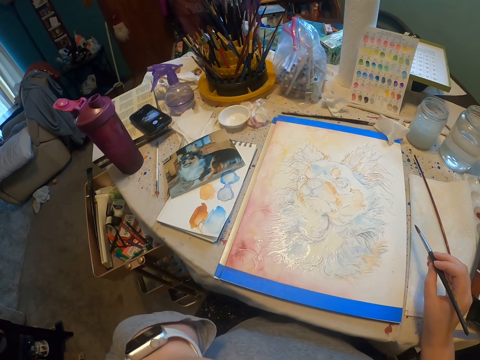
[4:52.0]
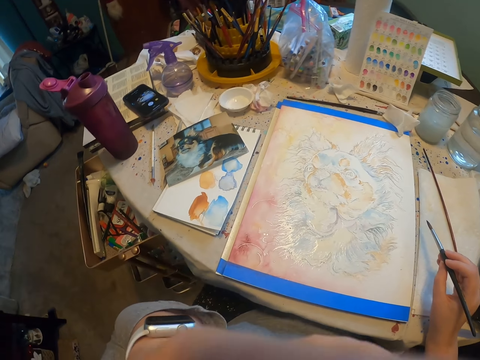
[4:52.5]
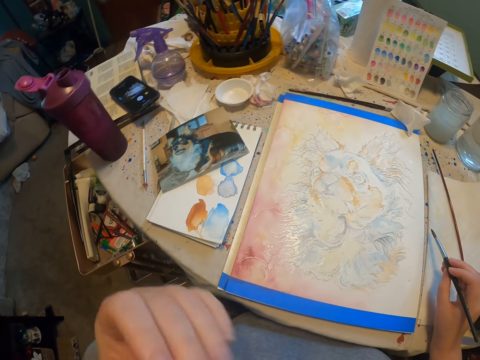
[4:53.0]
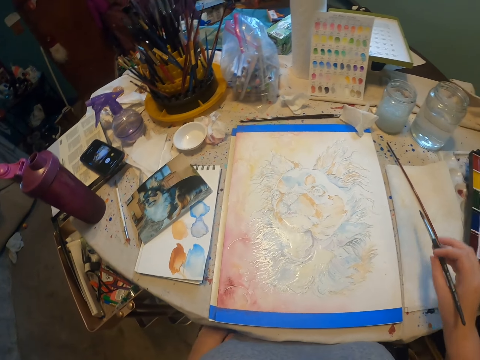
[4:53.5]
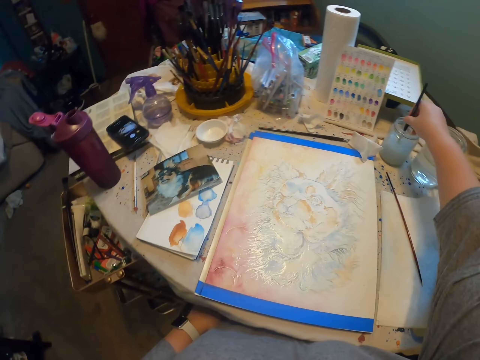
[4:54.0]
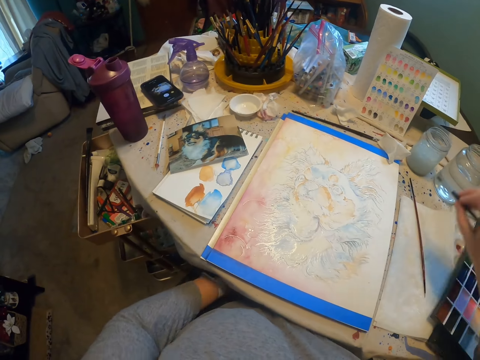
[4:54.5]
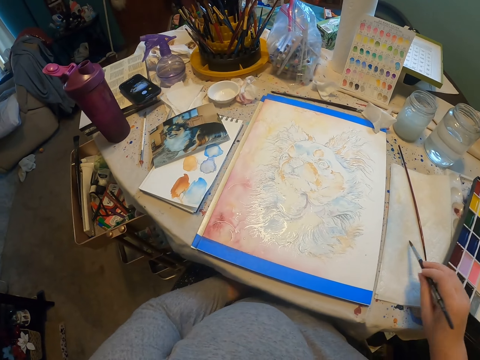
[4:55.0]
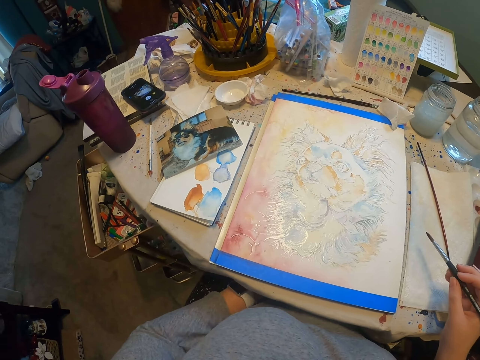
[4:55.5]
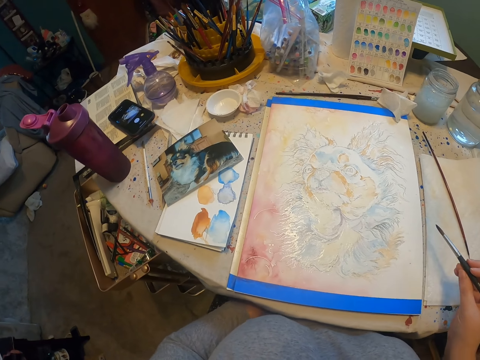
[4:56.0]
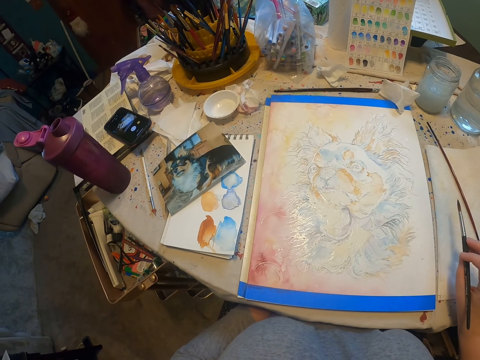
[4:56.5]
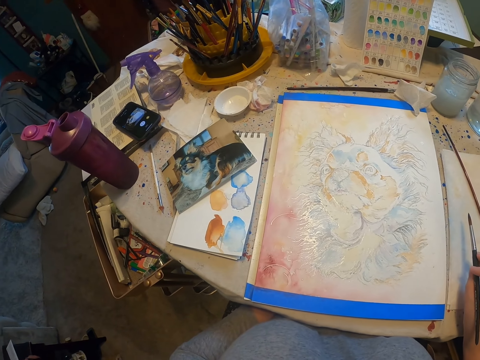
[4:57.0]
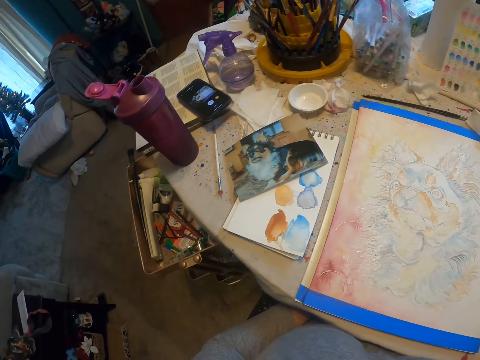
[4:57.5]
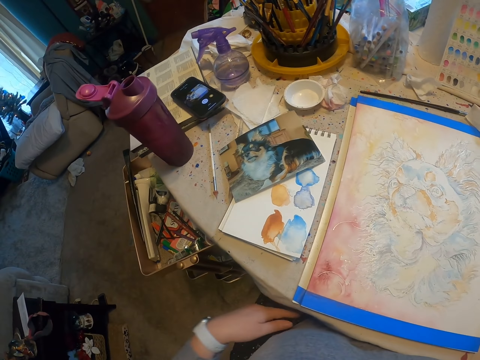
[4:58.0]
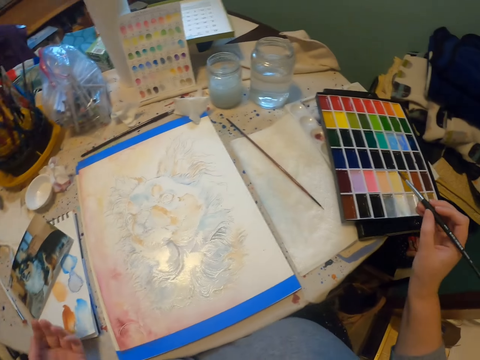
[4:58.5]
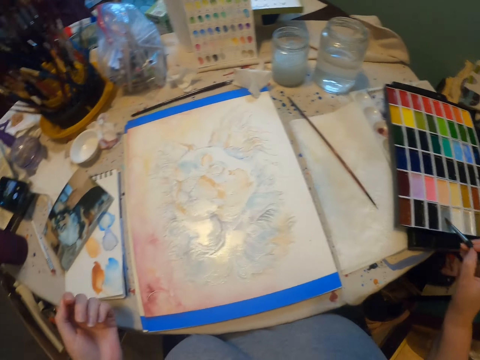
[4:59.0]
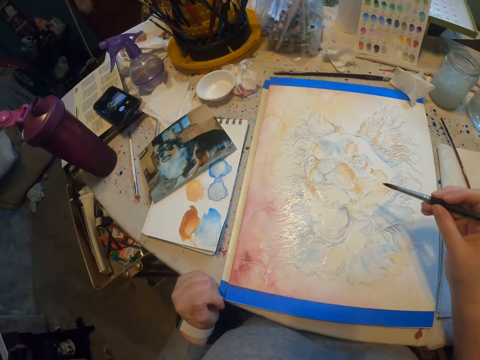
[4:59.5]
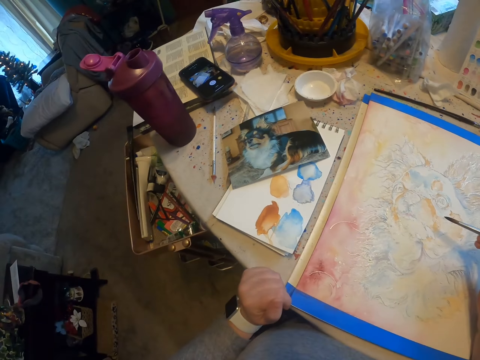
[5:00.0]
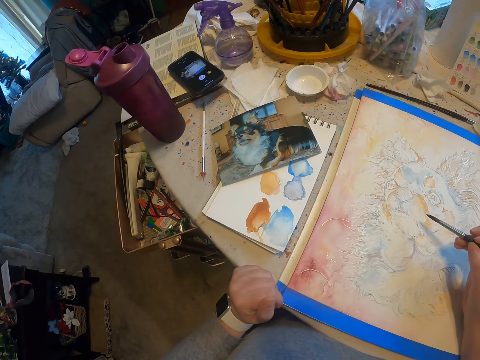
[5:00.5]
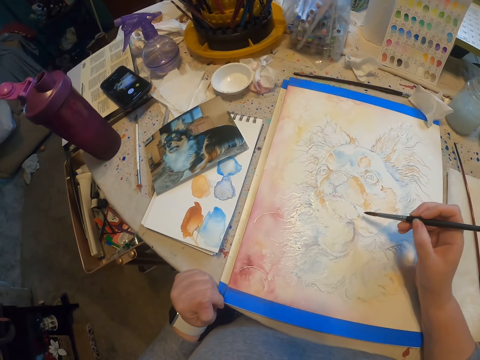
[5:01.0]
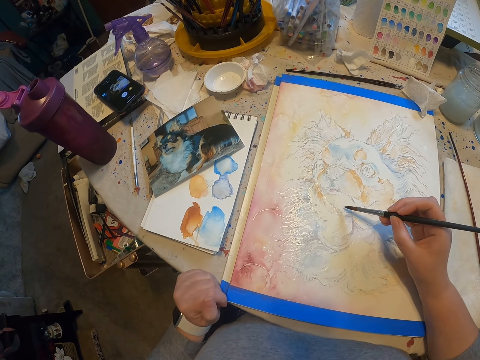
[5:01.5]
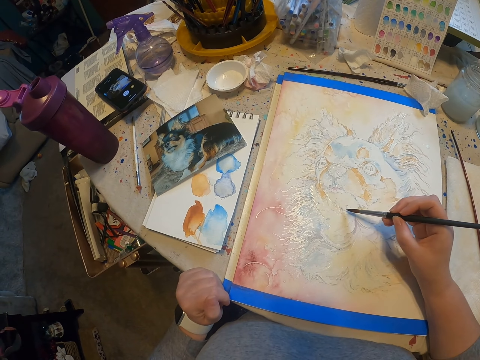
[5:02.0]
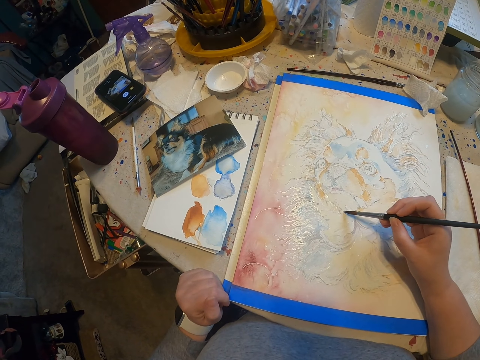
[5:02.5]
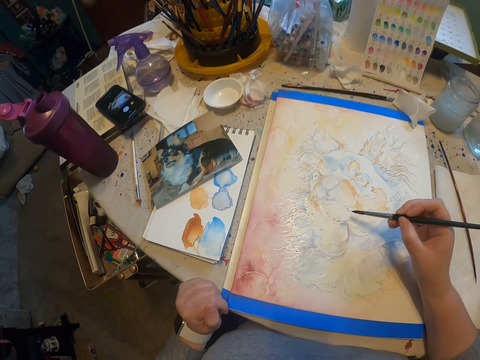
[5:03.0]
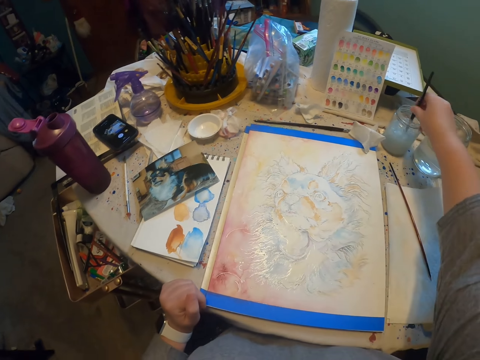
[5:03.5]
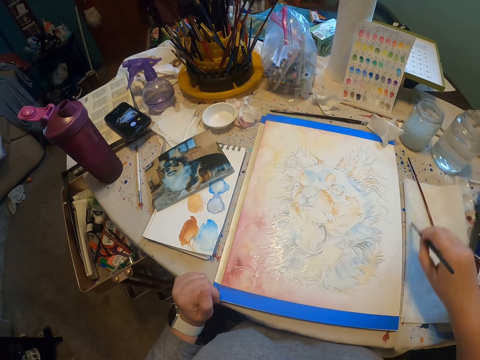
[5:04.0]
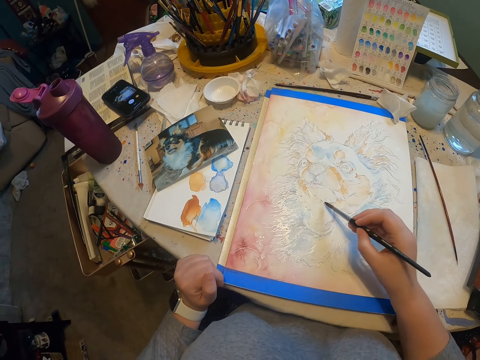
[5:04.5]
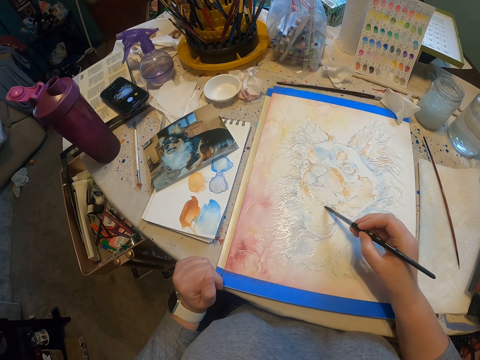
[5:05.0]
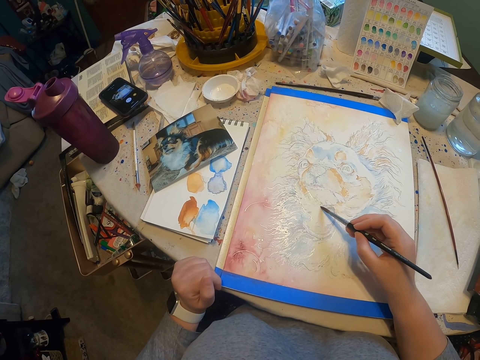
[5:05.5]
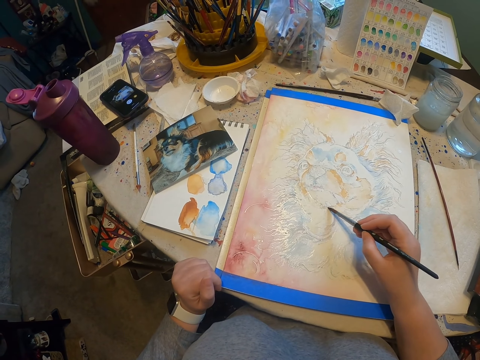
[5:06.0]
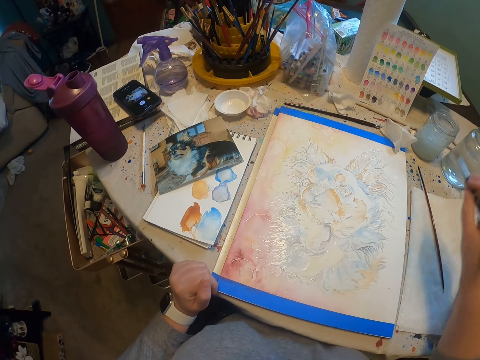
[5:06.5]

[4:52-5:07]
The camera wearer fixes a camera. He scratches his leg, dips a paintbrush in water, and wipes the paintbrush. He stares at an image. He scoops paint with the paintbrush. He stares at the image. He paints the image with the paintbrush. He draws on a drawing paper. He dips the paintbrush in the water. He wipes the paintbrush. He paints the image with the paintbrush. He draws on the drawing paper.

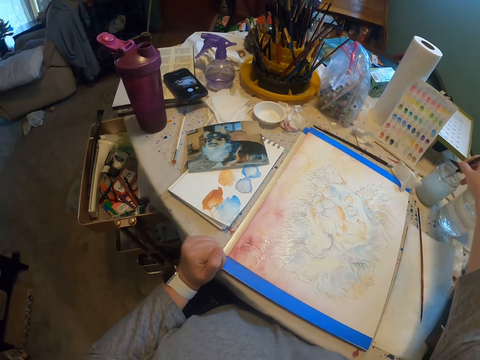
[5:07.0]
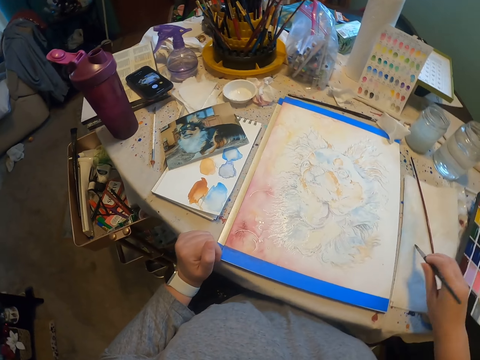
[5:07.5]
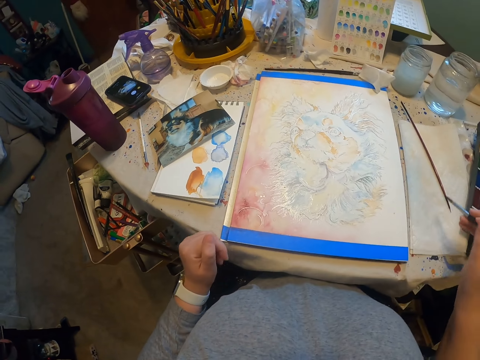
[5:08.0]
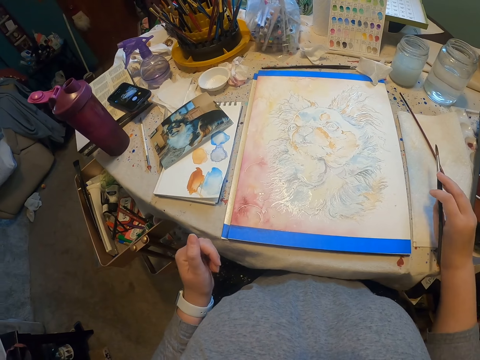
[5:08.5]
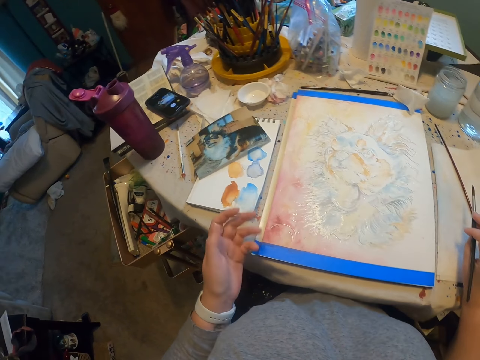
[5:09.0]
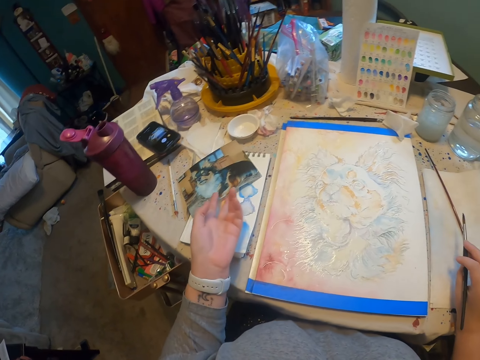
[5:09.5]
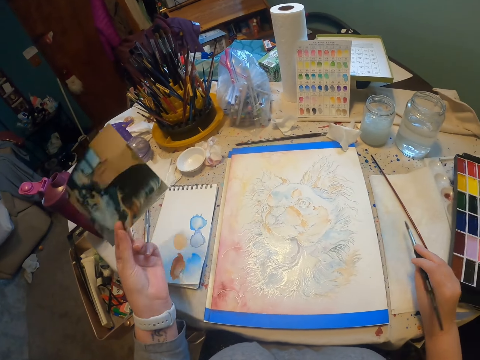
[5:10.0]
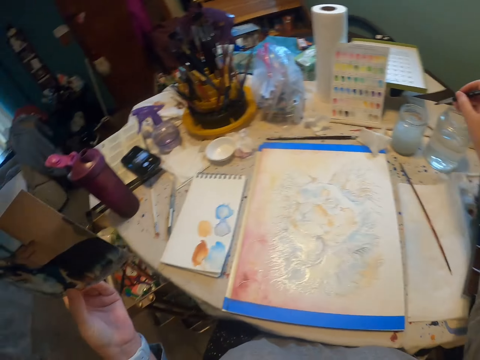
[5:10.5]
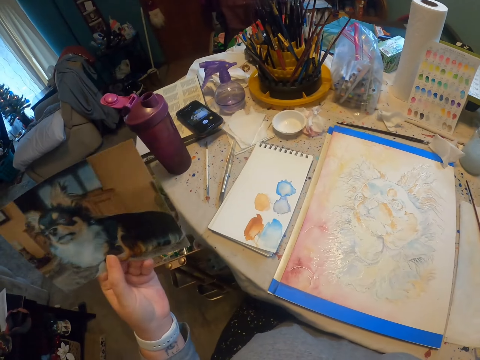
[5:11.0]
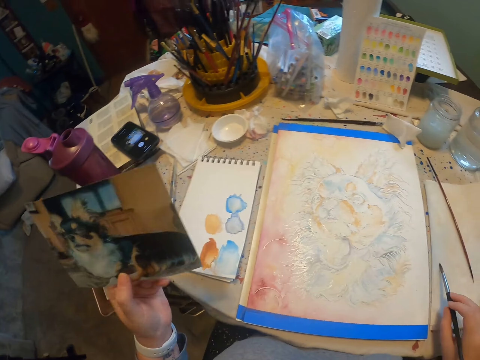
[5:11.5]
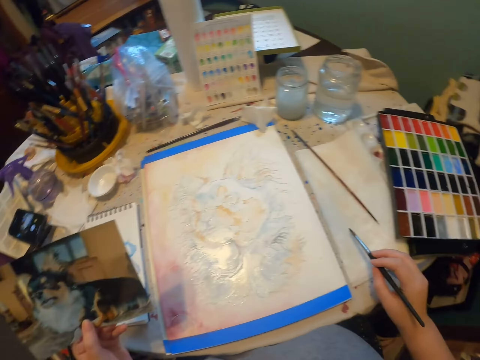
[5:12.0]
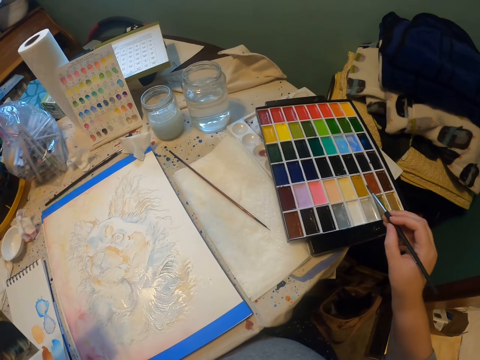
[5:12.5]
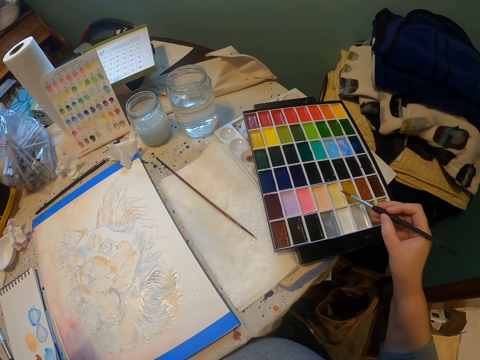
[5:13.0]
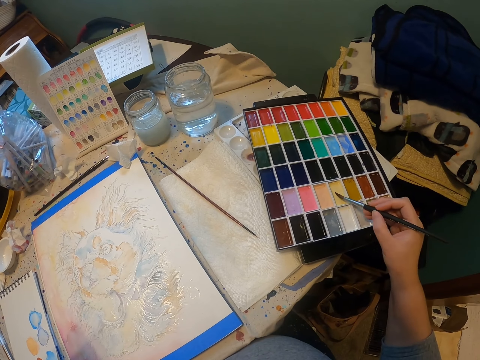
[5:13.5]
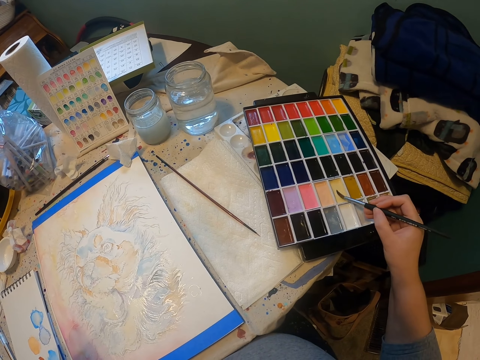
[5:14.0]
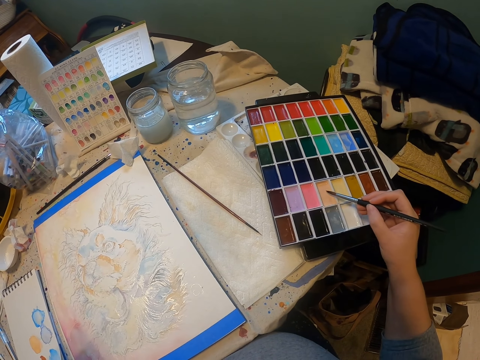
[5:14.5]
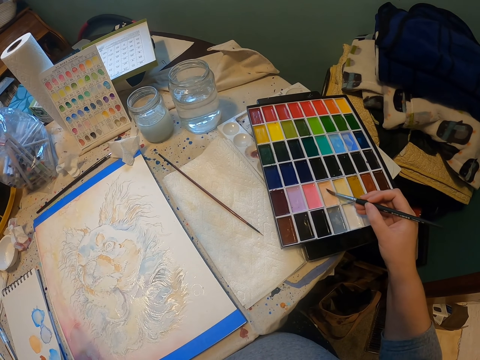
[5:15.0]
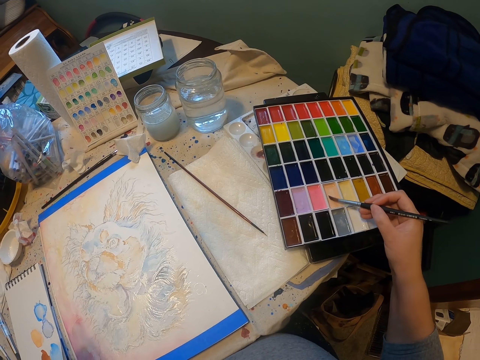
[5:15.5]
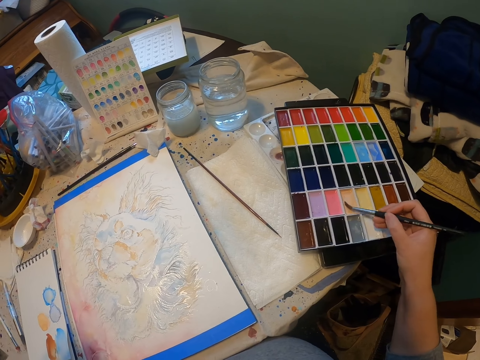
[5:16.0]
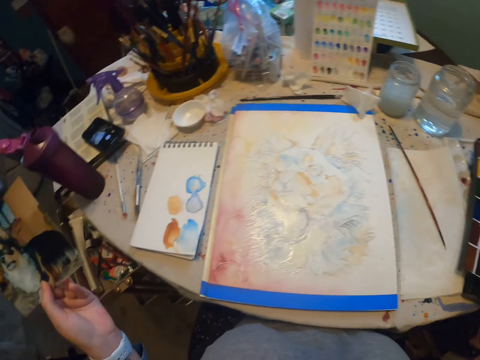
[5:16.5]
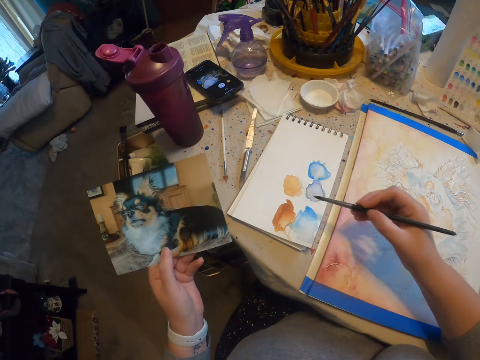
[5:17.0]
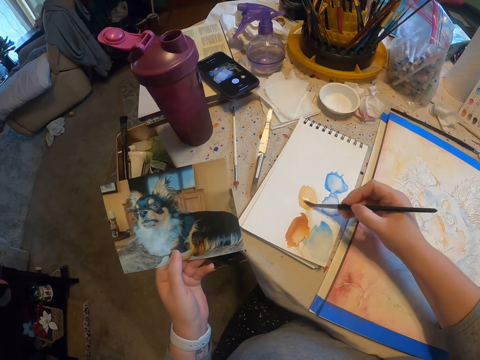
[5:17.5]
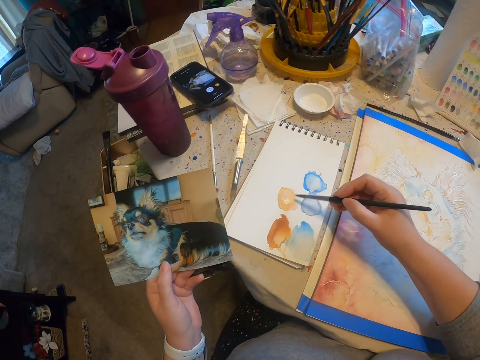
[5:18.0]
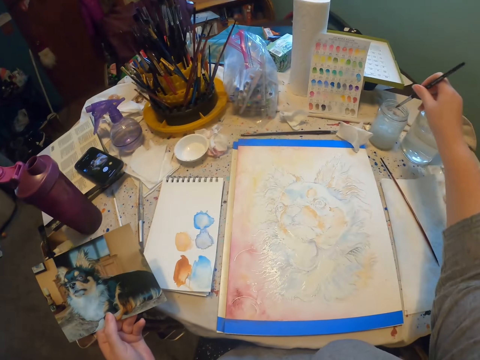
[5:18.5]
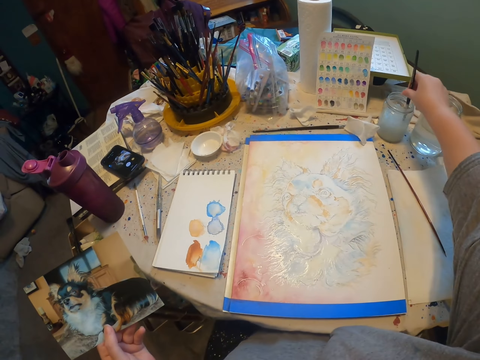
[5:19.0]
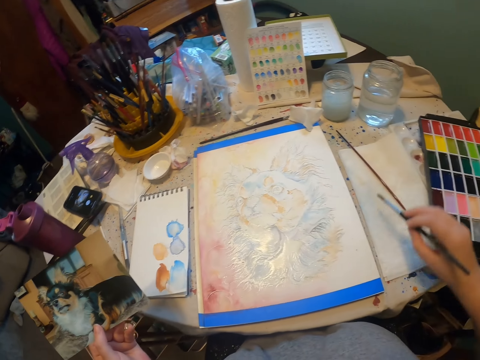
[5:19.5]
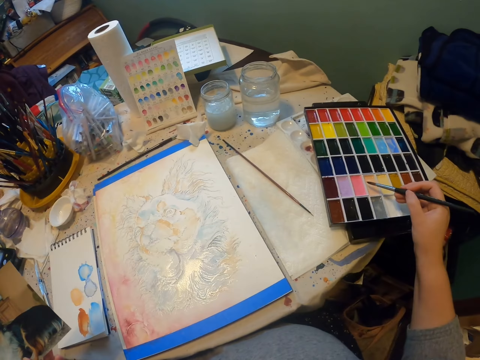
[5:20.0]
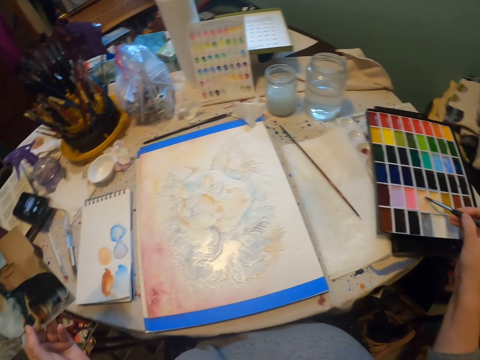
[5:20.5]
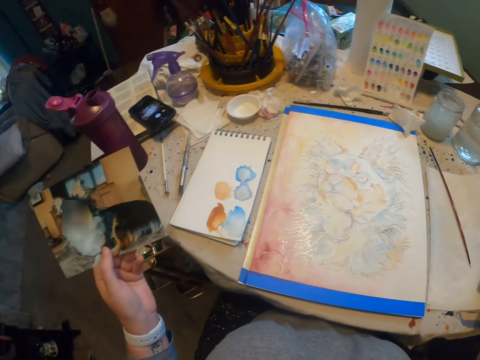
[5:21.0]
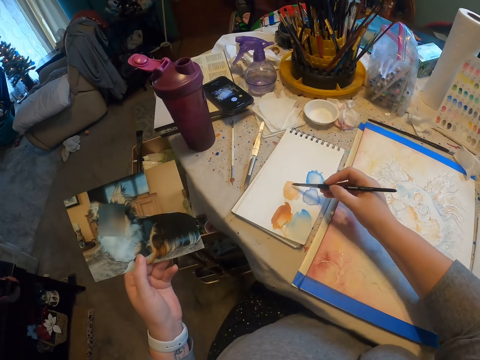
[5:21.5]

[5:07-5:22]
The camera wearer dips a paintbrush in water or a thinner. They wipe the paintbrush. They stare at an image. They pick up a dog portrait. They dip the paintbrush in the water or thinner, wipe the paintbrush, and scoop paint with the paintbrush. They rub the paintbrush on a book and draw on the book. They dip the paintbrush in the water or thinner, wipe the paintbrush, and scoop paint with the paintbrush. They draw on the book and rub the paintbrush on the book.
